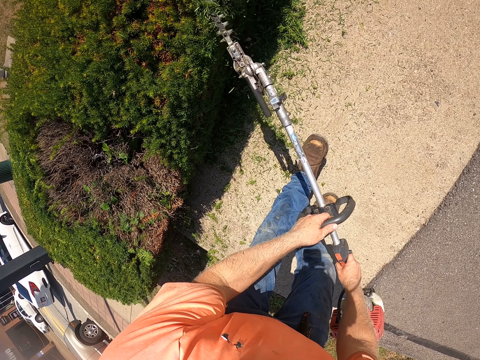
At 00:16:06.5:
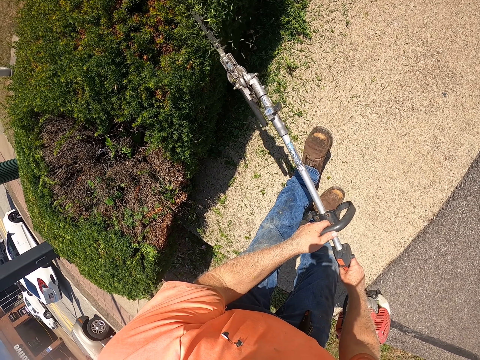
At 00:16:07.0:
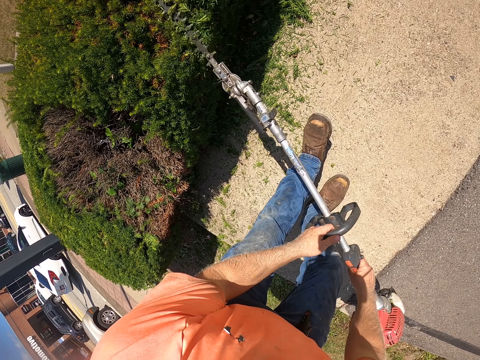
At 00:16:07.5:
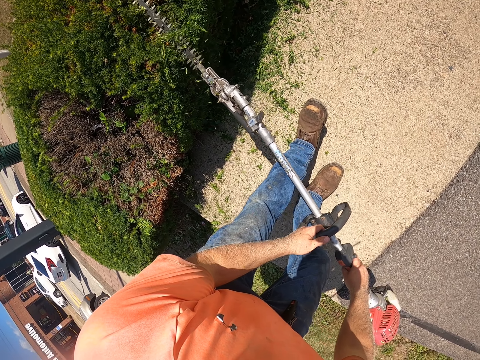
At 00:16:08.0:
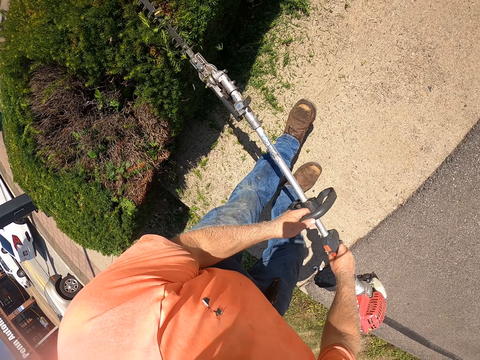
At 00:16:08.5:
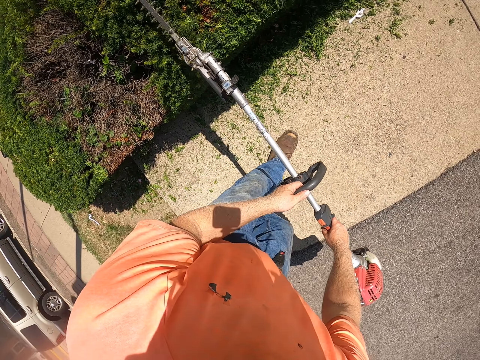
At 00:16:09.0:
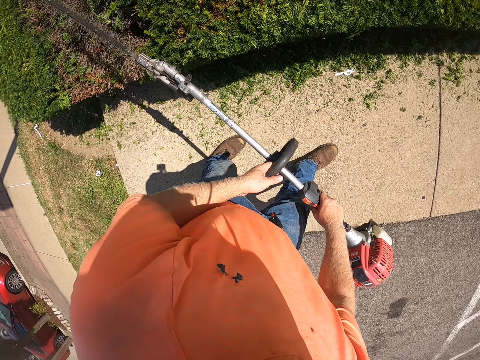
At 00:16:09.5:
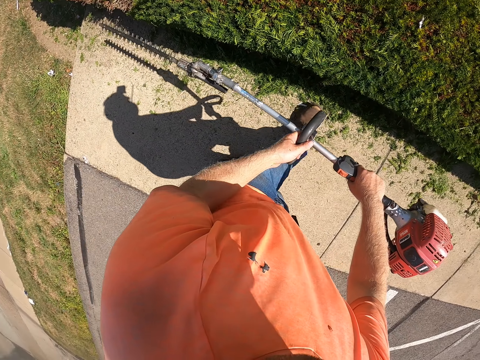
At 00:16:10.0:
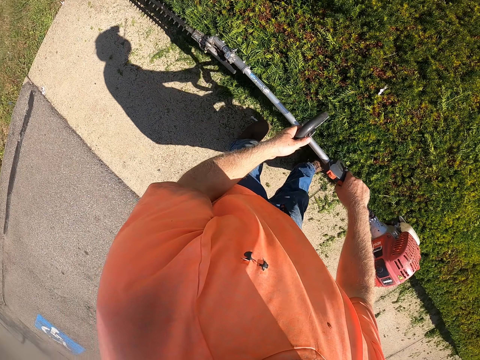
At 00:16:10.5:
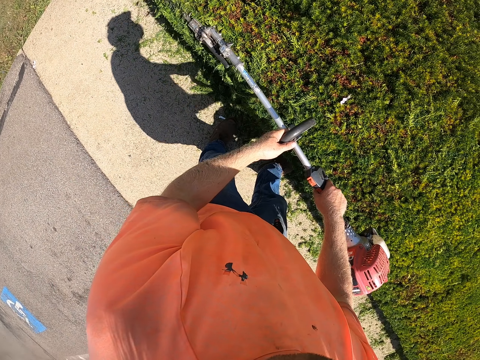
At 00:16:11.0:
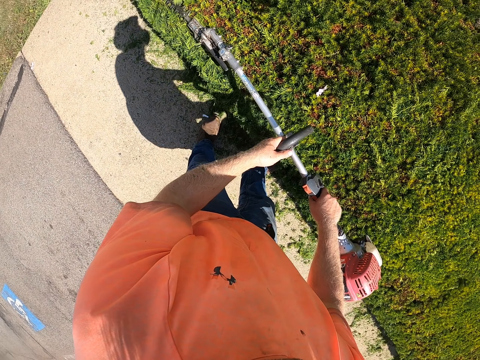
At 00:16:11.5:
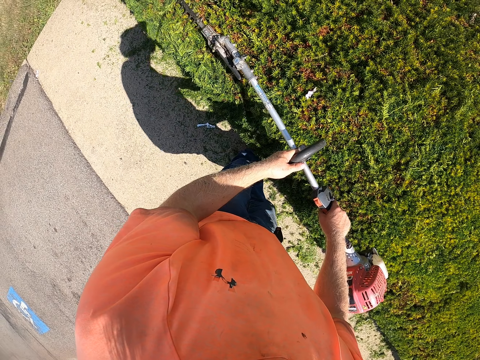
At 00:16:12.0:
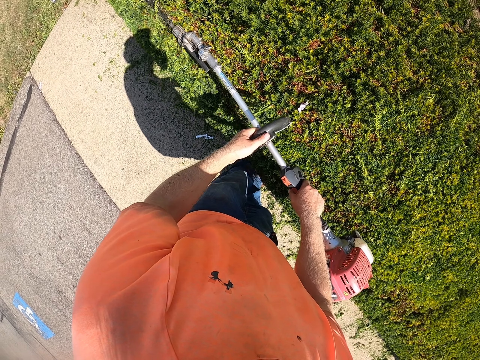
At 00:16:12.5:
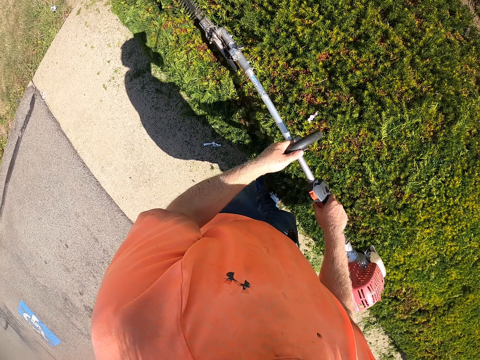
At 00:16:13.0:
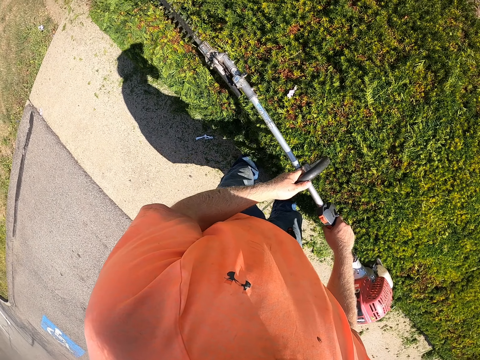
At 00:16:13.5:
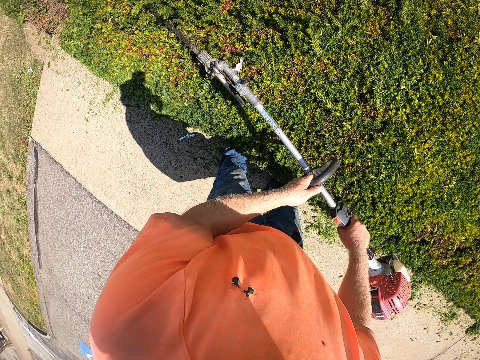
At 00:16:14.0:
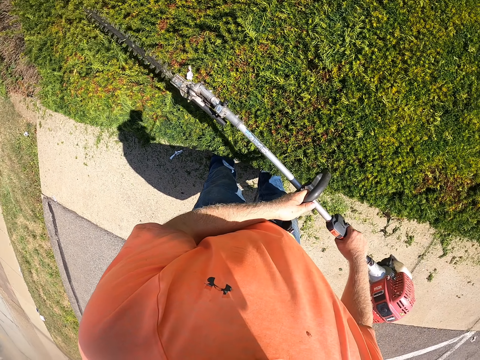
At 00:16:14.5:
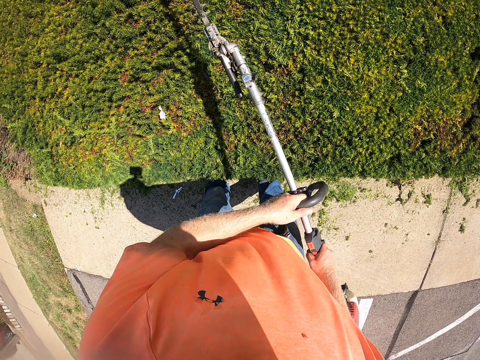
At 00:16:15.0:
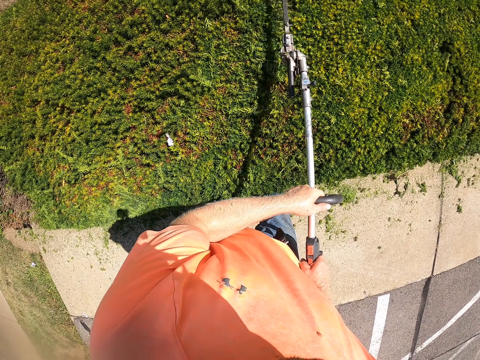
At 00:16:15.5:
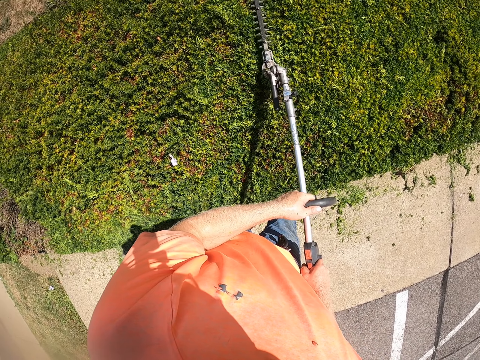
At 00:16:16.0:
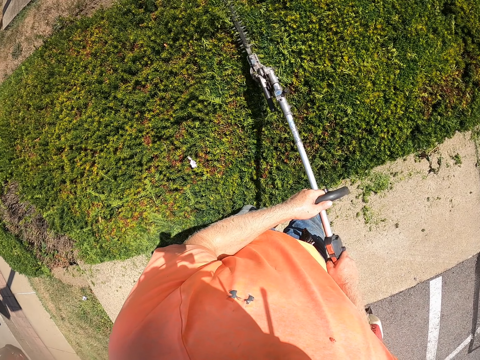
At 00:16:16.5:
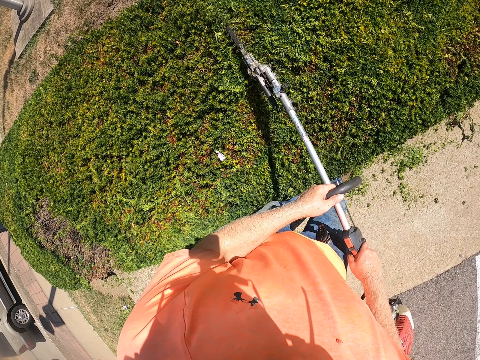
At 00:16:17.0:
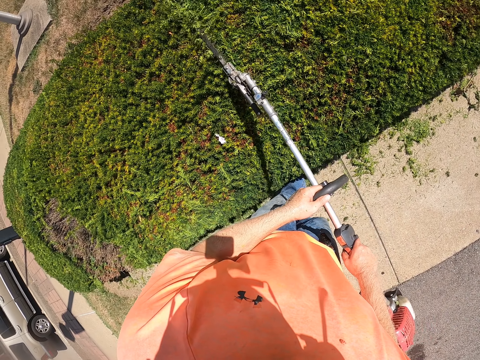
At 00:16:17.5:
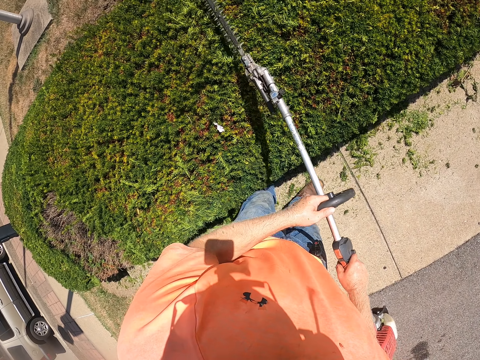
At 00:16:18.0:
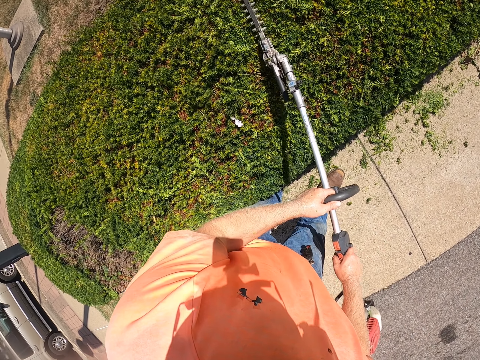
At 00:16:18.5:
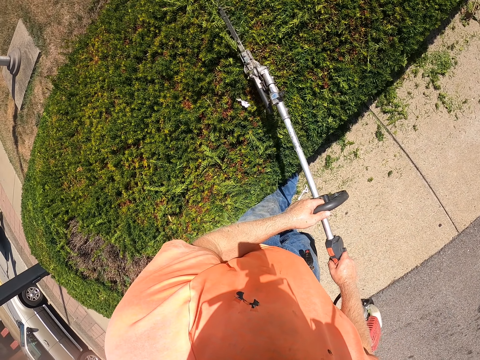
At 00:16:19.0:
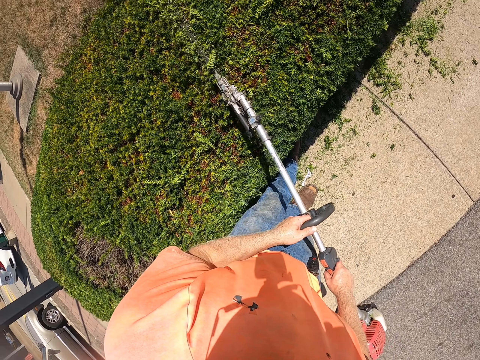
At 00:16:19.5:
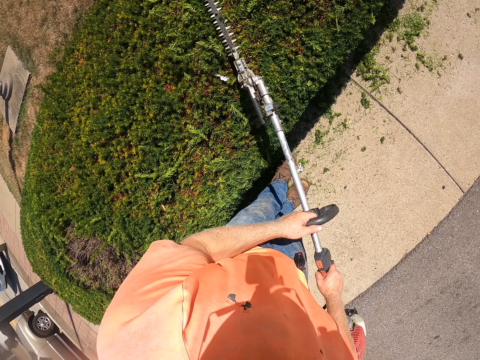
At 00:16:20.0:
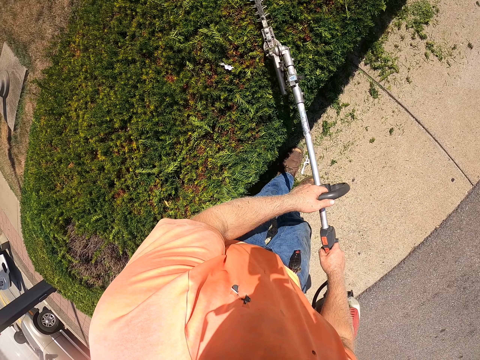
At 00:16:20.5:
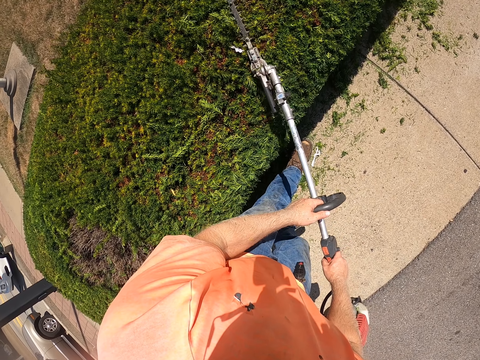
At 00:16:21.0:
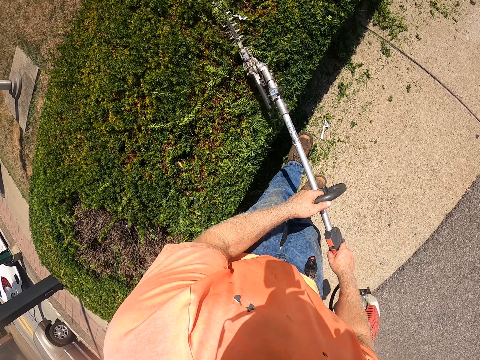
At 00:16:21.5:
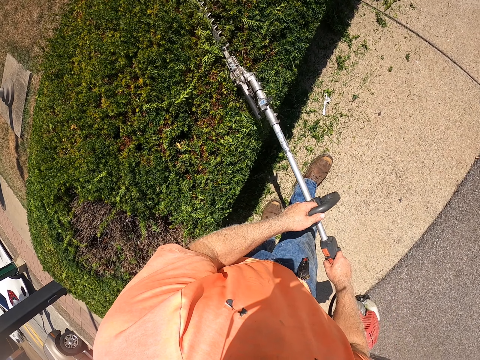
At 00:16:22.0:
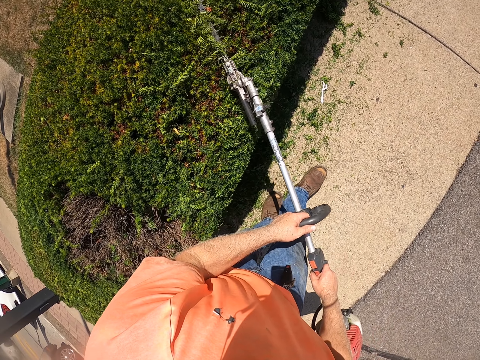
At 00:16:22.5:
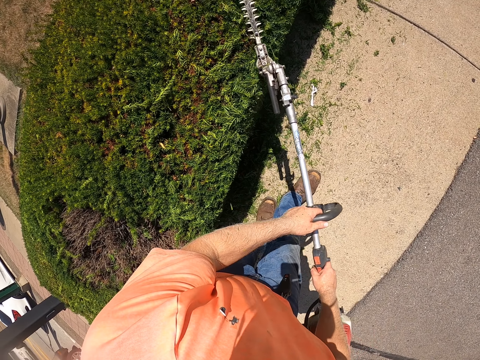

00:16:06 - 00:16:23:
The camera wearer walks forward. They walk backward.

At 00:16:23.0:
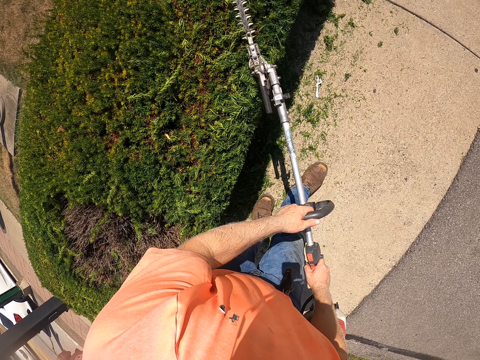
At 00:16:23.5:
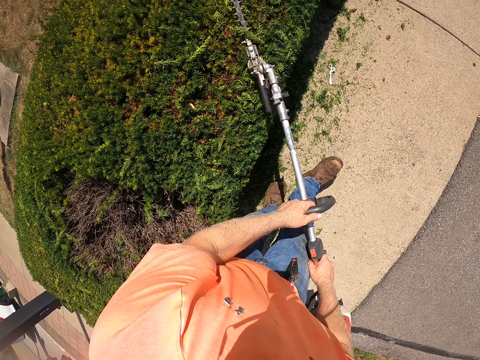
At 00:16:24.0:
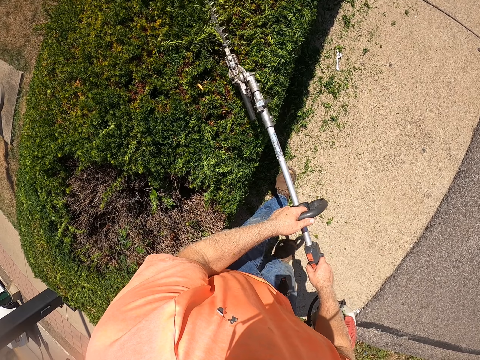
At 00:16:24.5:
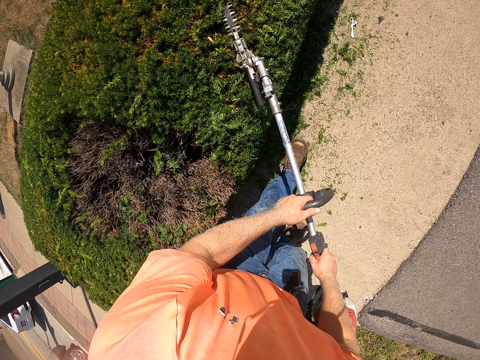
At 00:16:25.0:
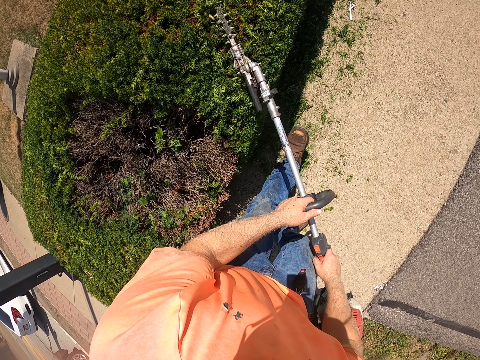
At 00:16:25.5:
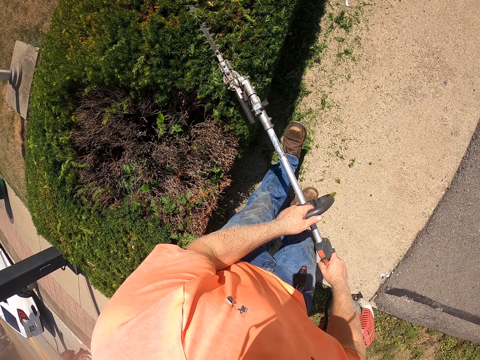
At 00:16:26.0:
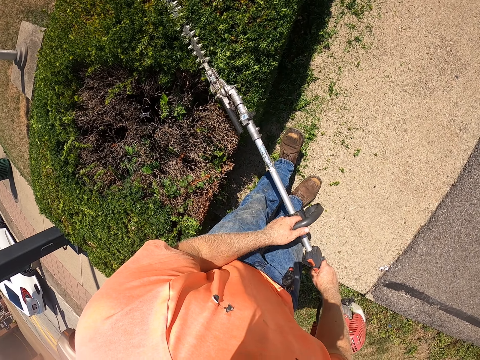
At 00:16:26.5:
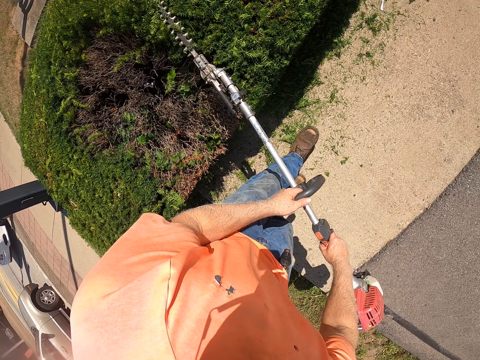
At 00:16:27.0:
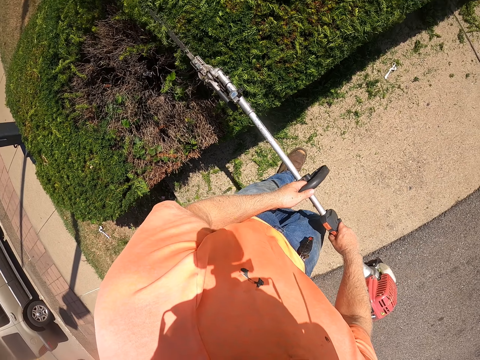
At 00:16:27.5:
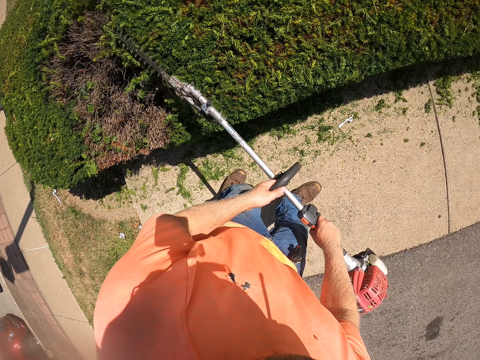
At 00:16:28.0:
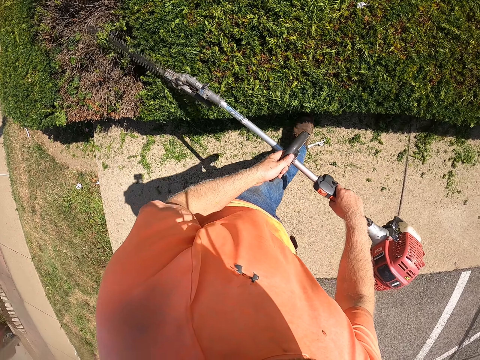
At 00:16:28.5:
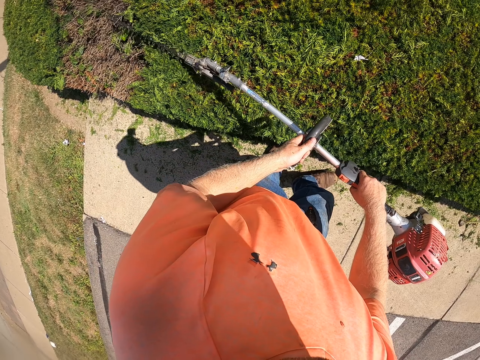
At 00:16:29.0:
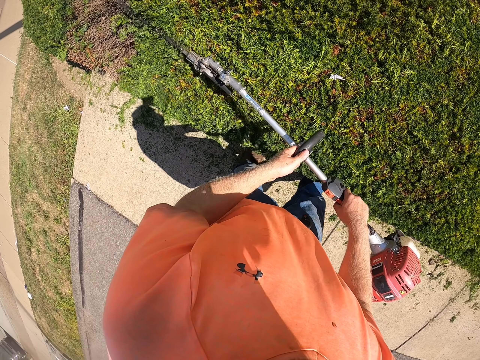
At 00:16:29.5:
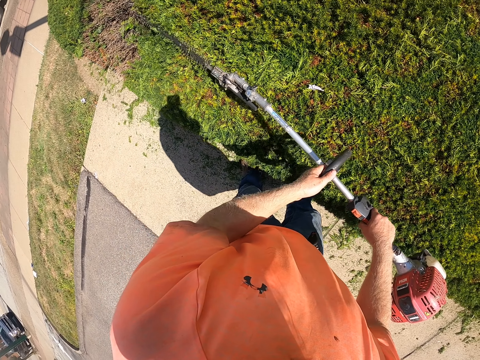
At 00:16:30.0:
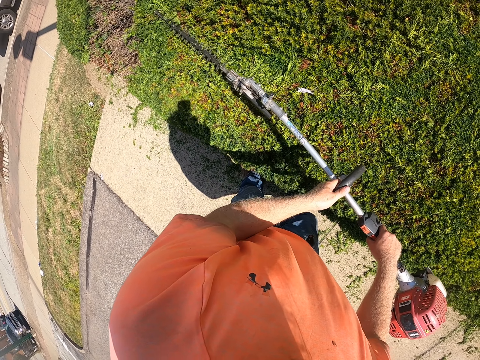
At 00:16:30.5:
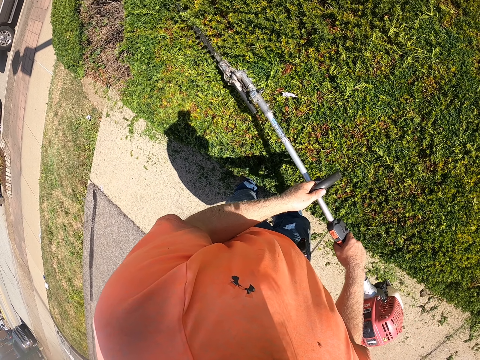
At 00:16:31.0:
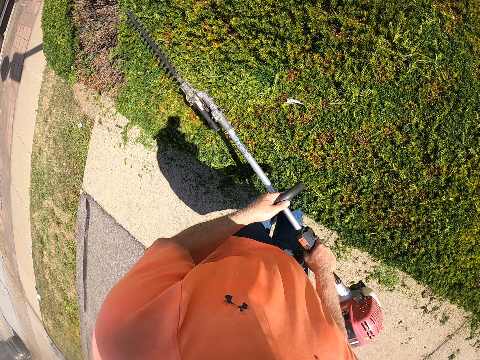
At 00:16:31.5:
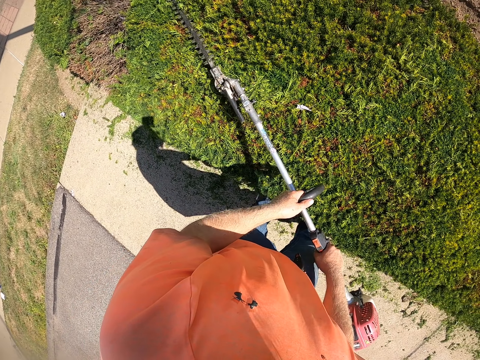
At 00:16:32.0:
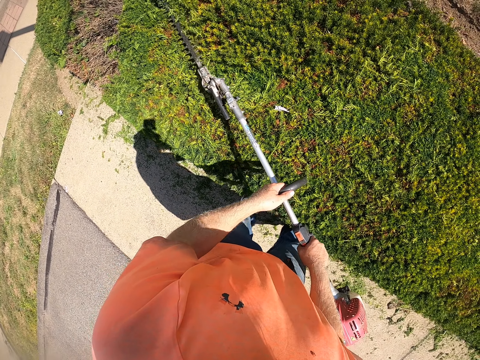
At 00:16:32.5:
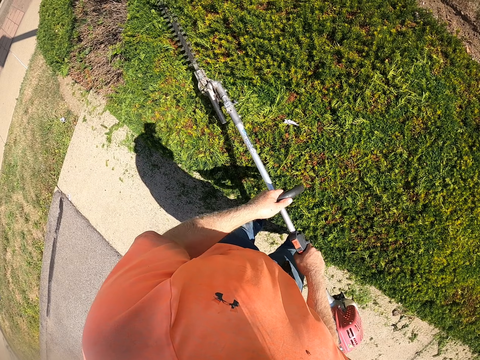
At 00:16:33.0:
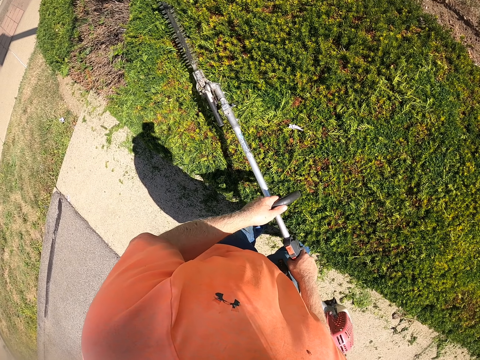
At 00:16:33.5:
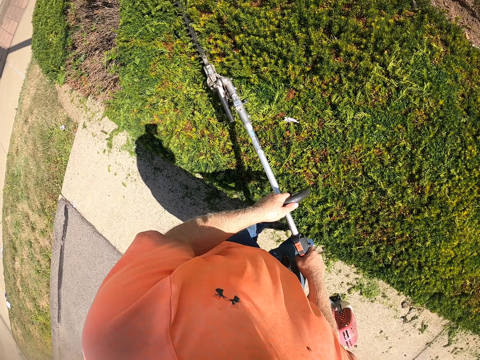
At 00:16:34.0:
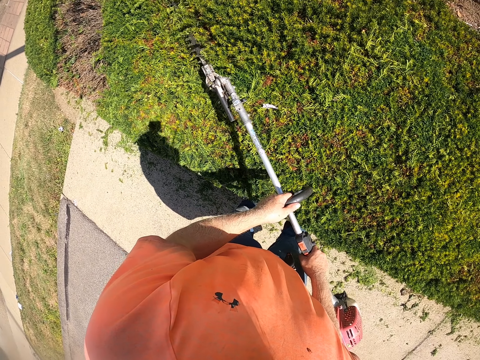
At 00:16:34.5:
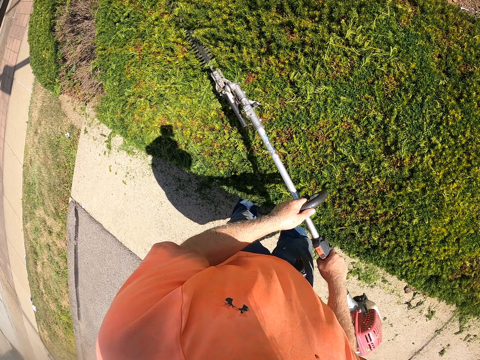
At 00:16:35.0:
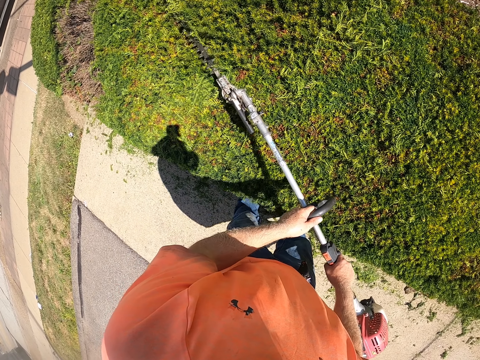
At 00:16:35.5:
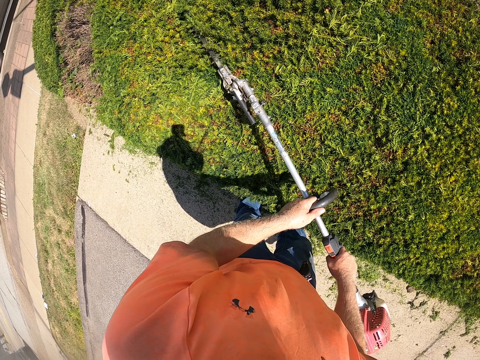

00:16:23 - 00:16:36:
The camera wearer walks forward.
